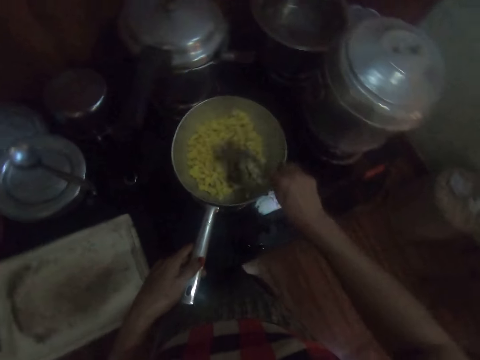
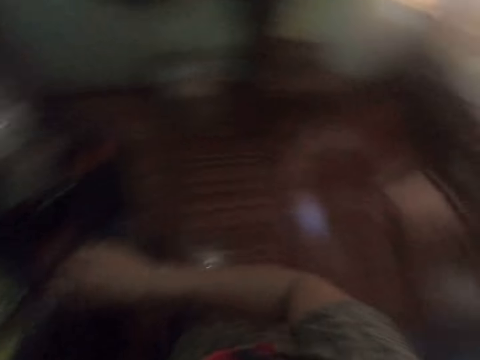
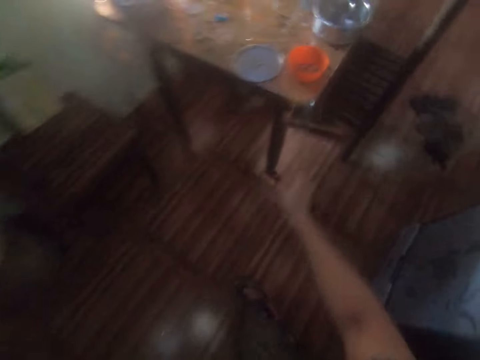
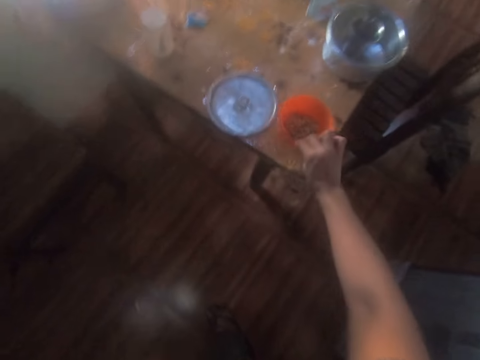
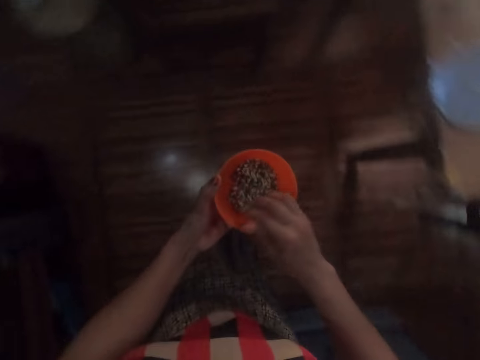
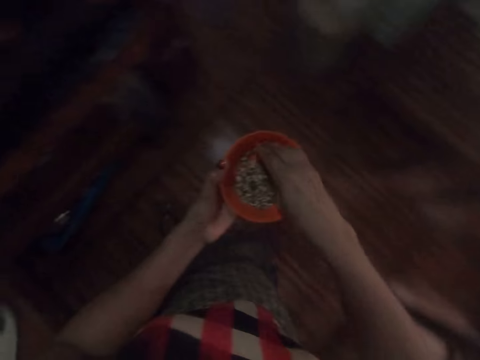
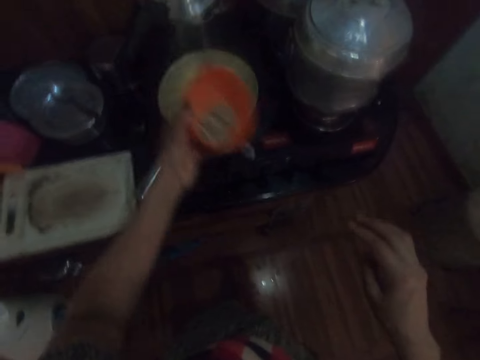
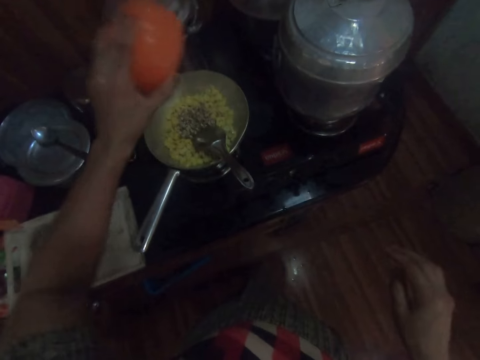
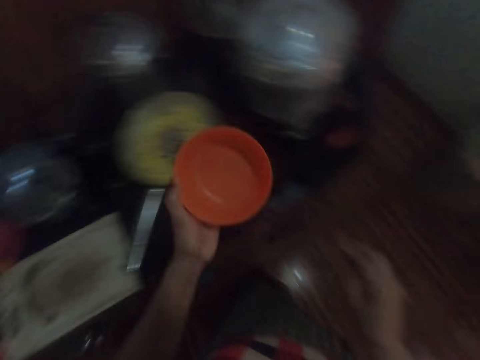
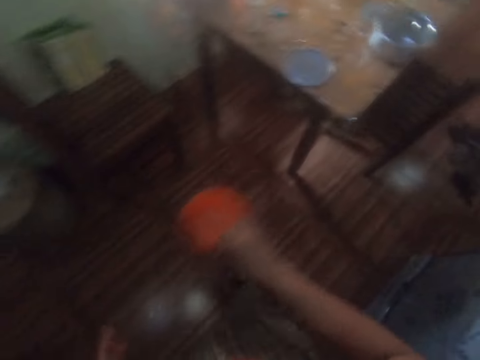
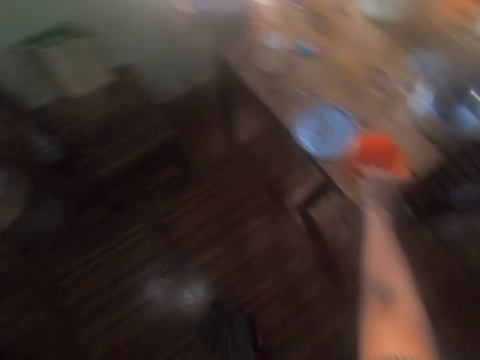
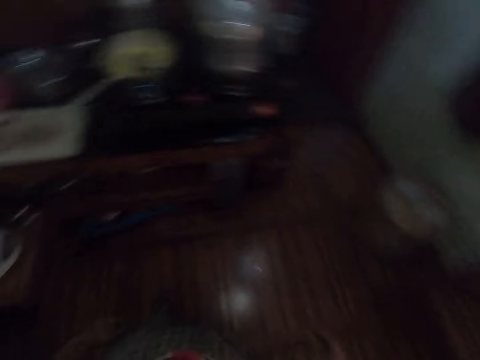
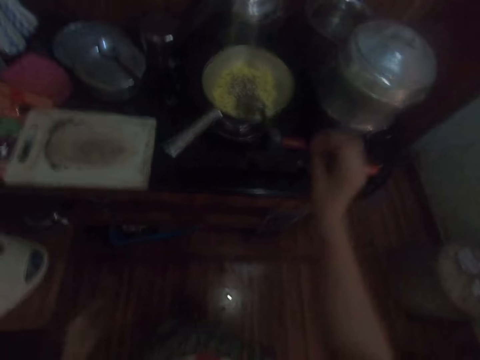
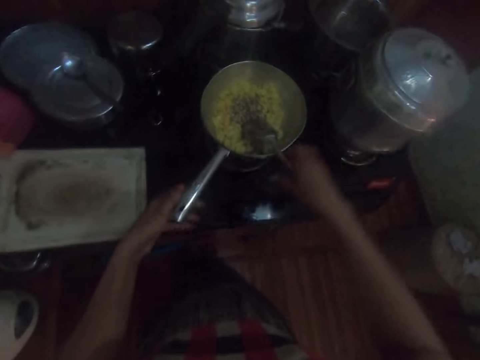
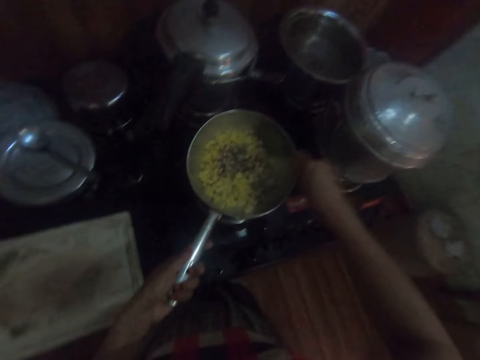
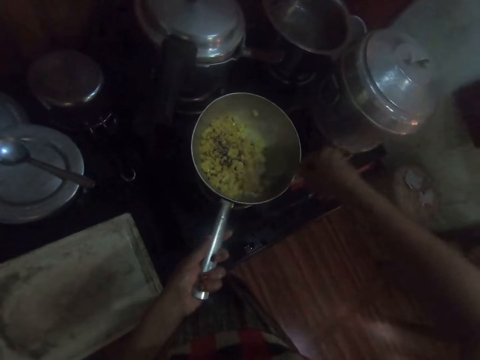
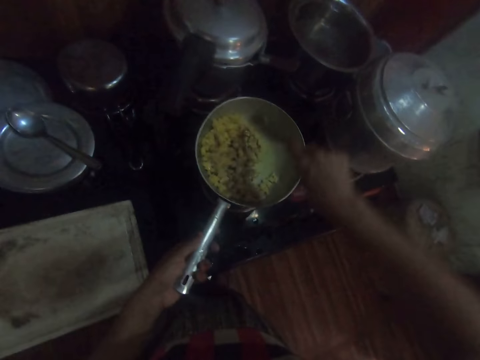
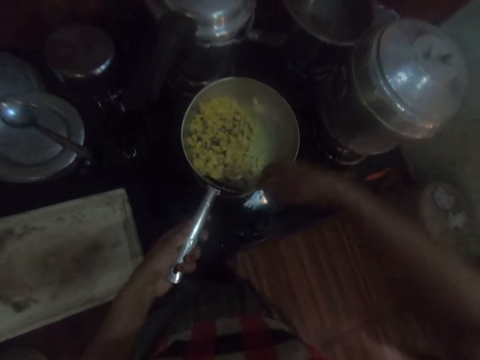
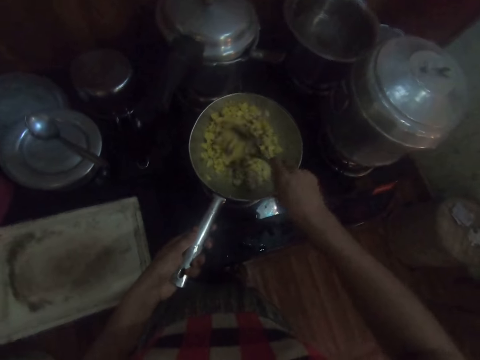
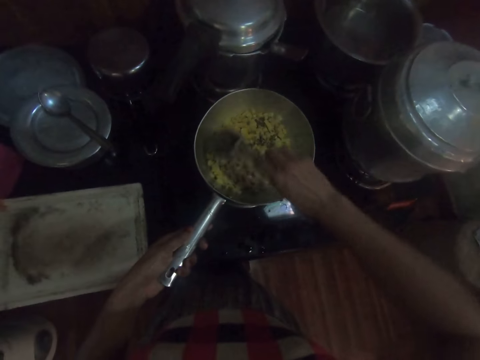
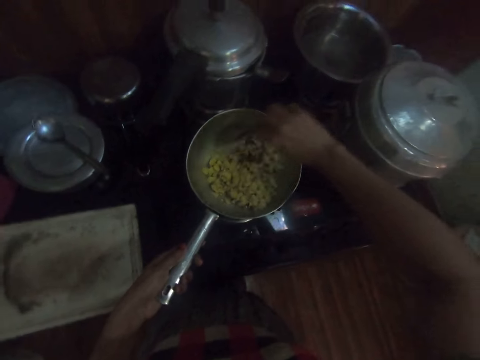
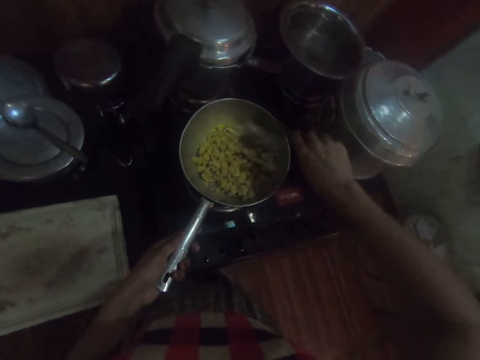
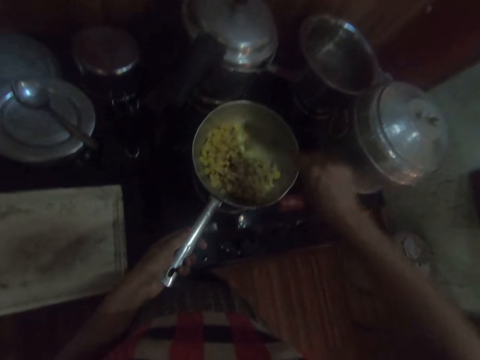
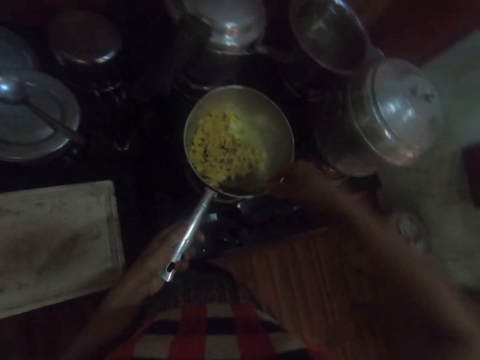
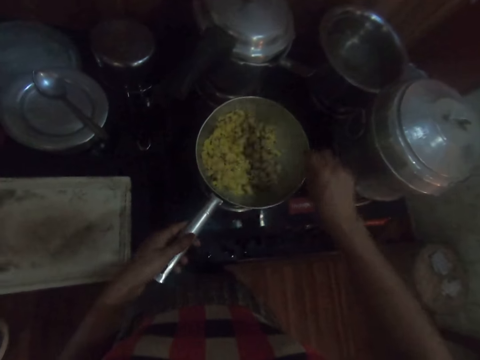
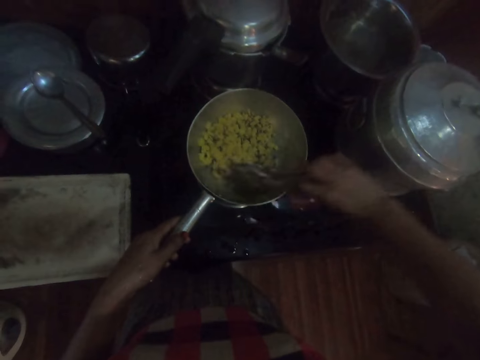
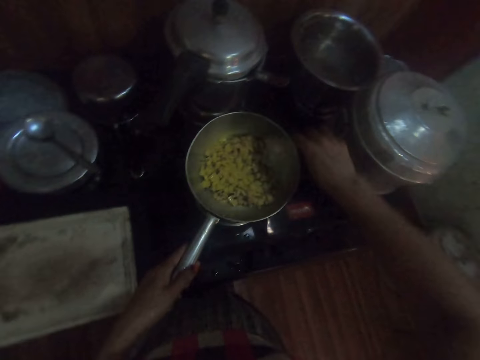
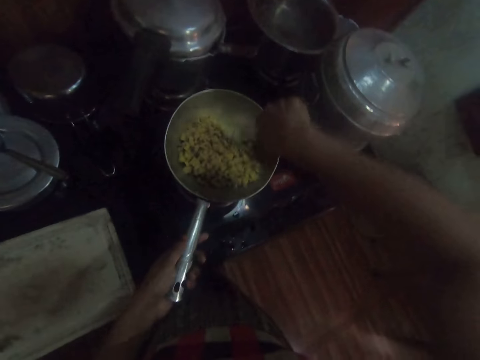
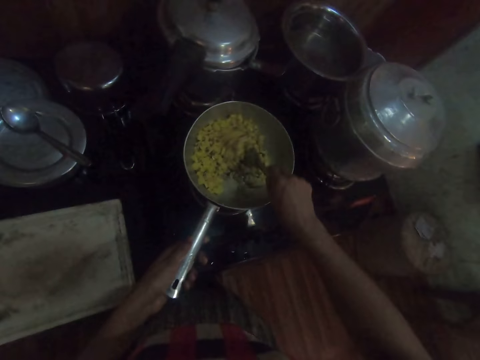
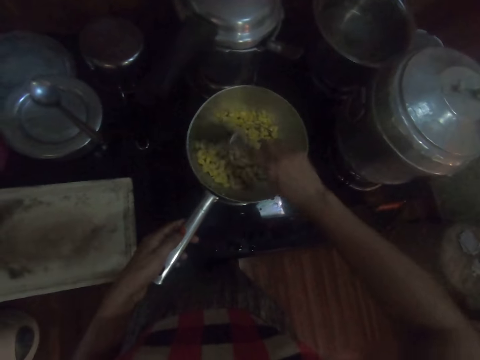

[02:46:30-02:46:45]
The camera wearer drops the stainless spoon in the frying pan with her right hand. She picks a bowl from the table with her right hand. She passes the bowl to her left hand. She gathers some peas in the bowl with her right hand. She pours the peas from the bowl into the frying pan with her left hand. She passes the bowl to her right hand. She drops the bowl on the table. She holds the frying pan on the cooker with her left hand. She picks the stainless spoon from the frying pan with her right hand. She stirs the maize in the frying pan with the stainless spoon in her right hand.

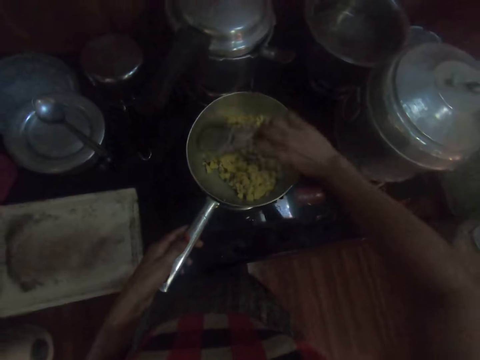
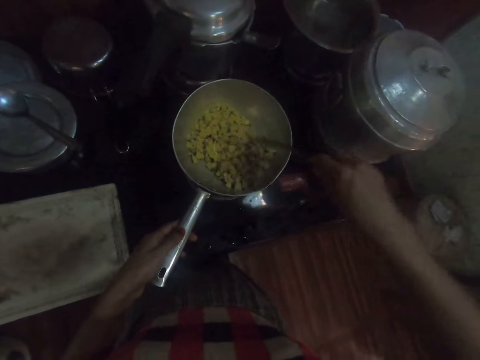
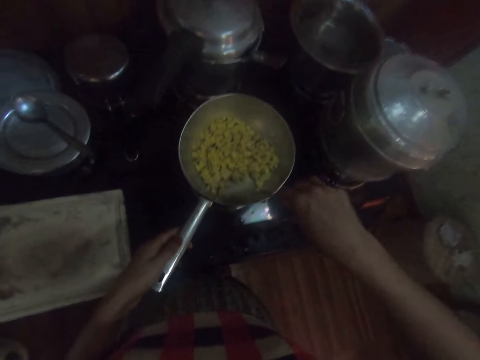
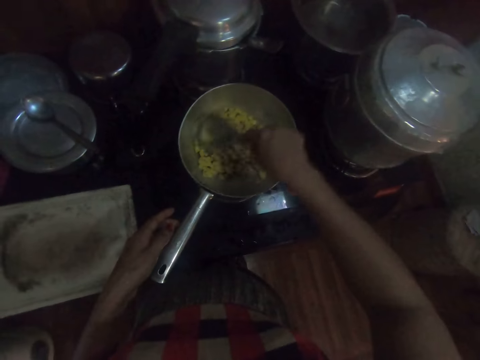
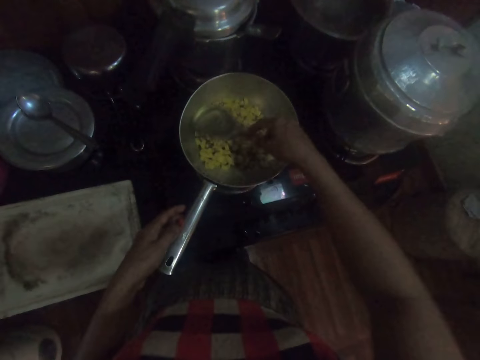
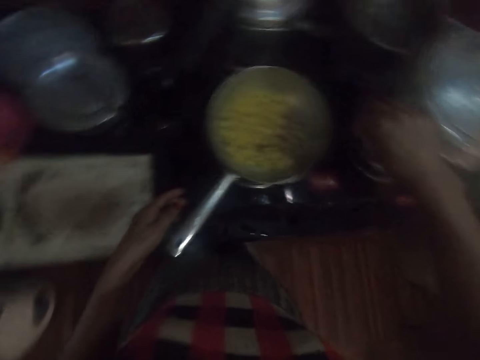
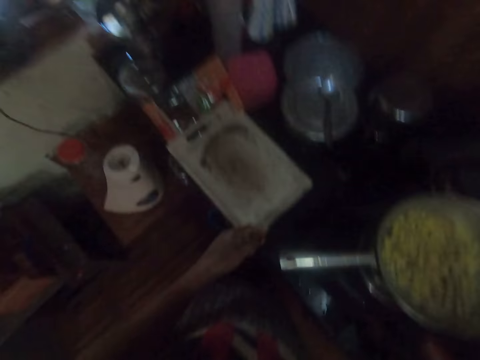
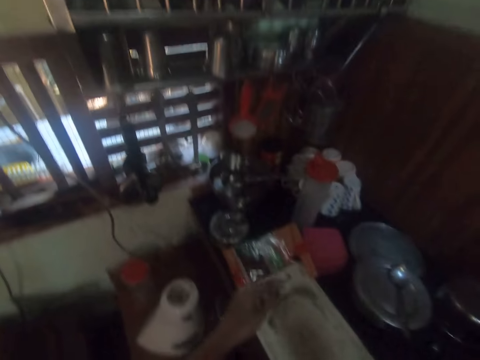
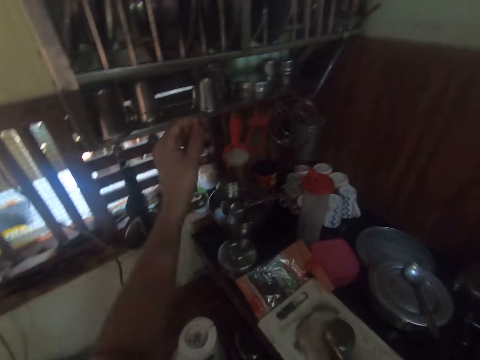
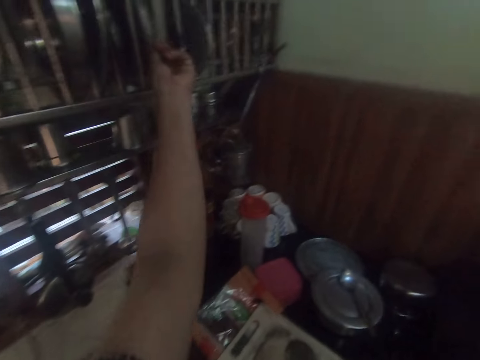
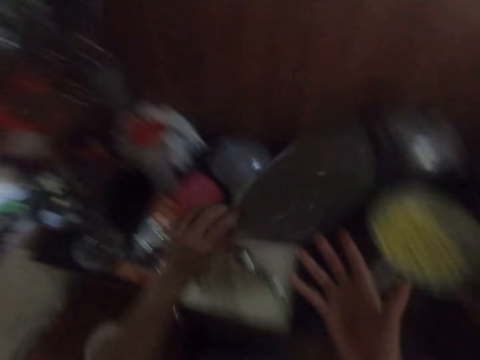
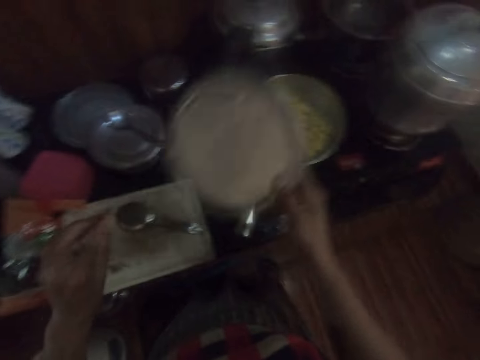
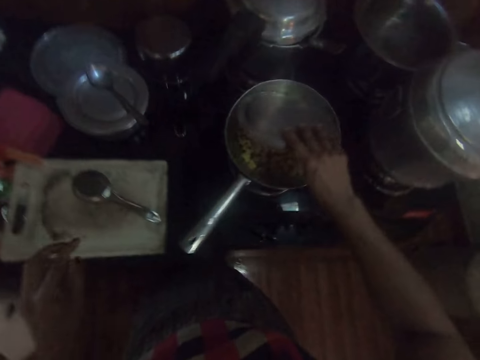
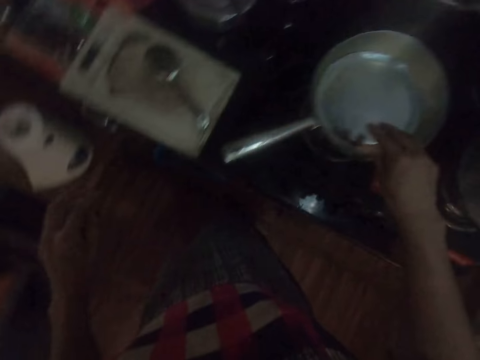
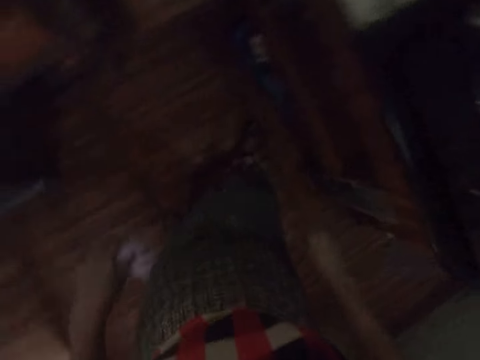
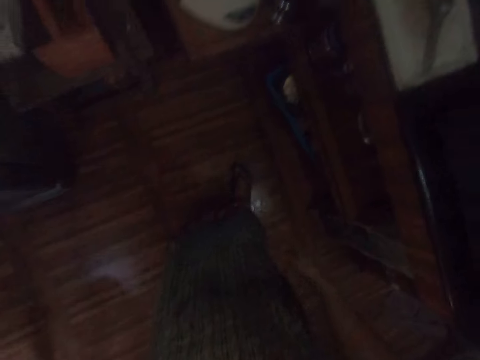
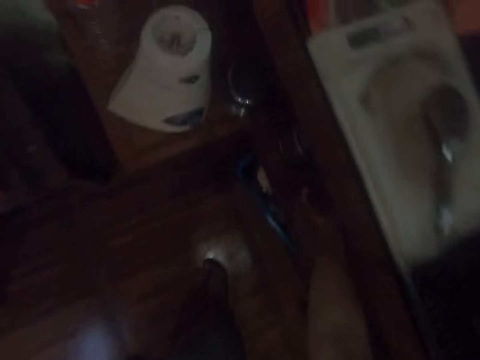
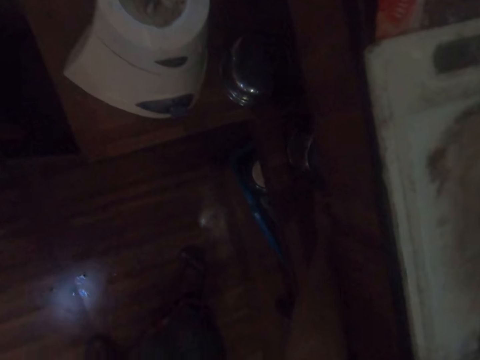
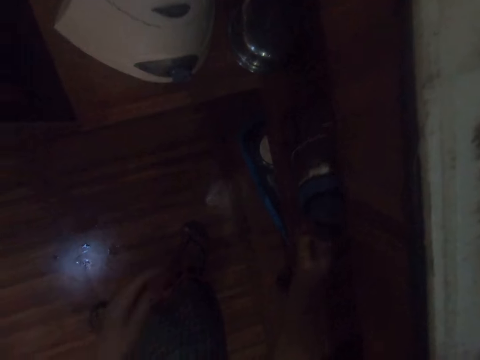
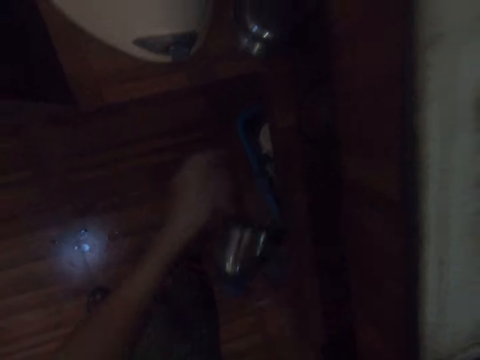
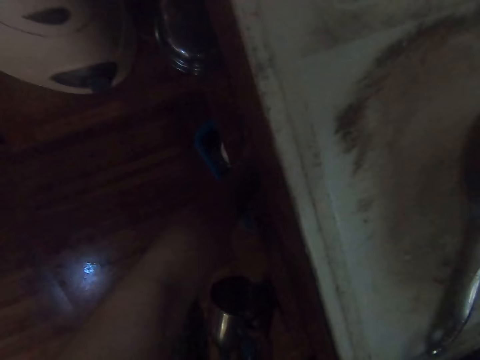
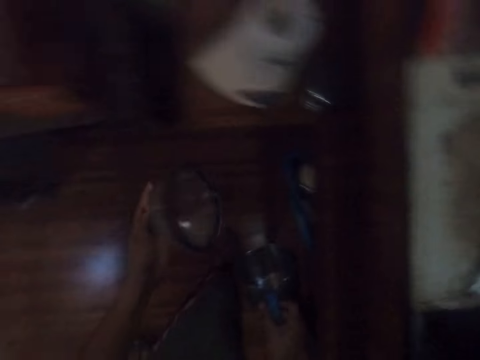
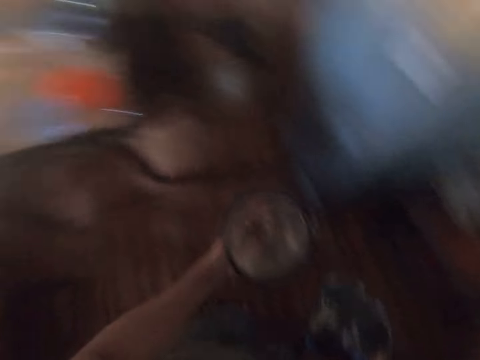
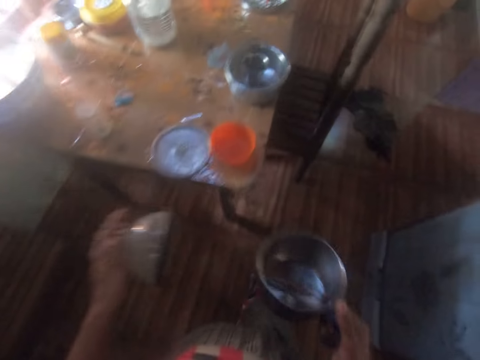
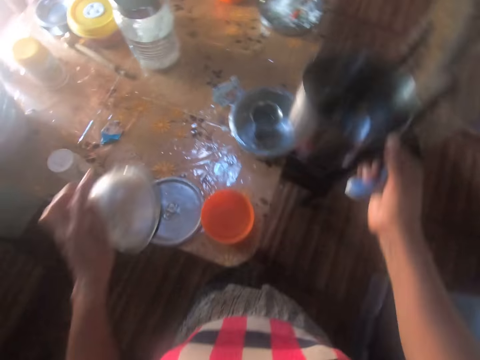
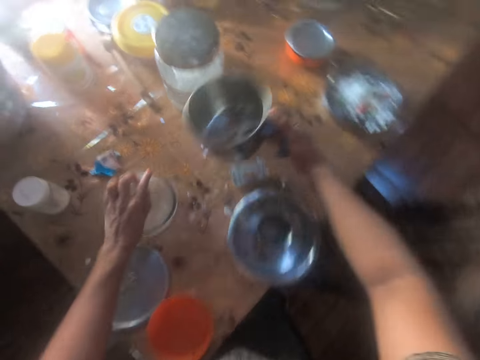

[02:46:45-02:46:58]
The camera wearer picks a stainless lid from a rack with her left hand. She passes the stainless lid to her right hand. She covers the frying pan with the stainless lid in her right hand. She picks a processor bowl from the cupboard with her right hand. She picks the processor lid from the cupboard with her left hand. She drops the processor lid on the table with her left hand.
